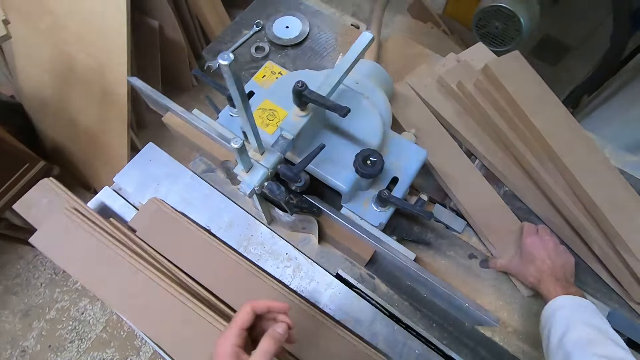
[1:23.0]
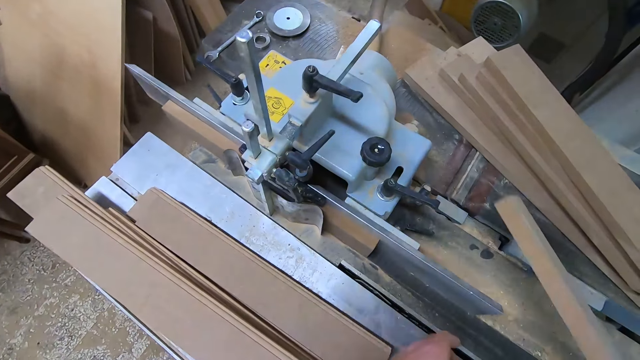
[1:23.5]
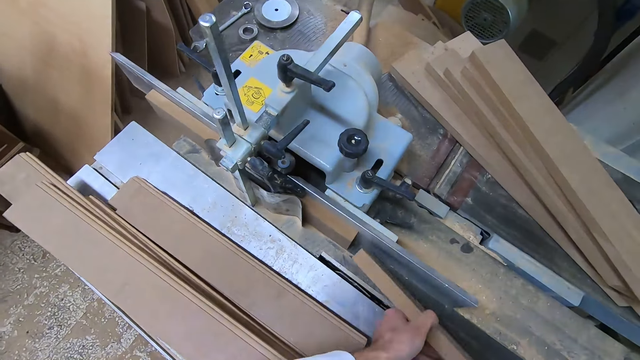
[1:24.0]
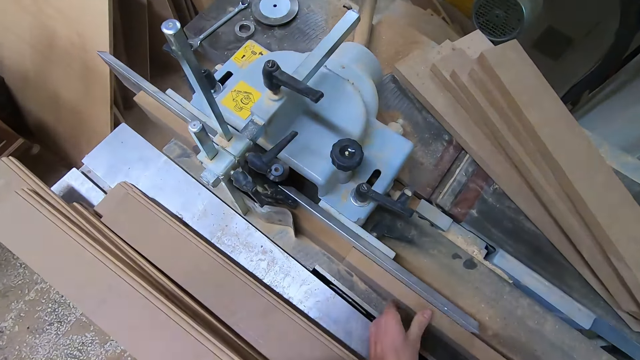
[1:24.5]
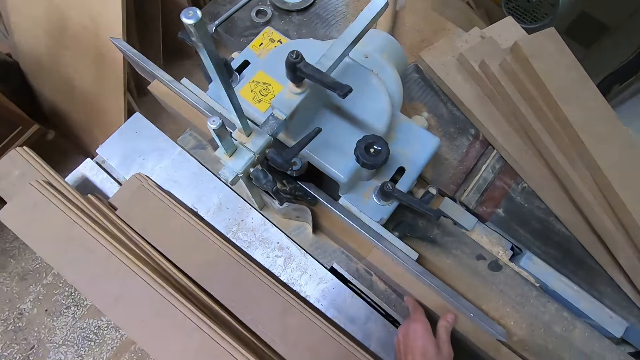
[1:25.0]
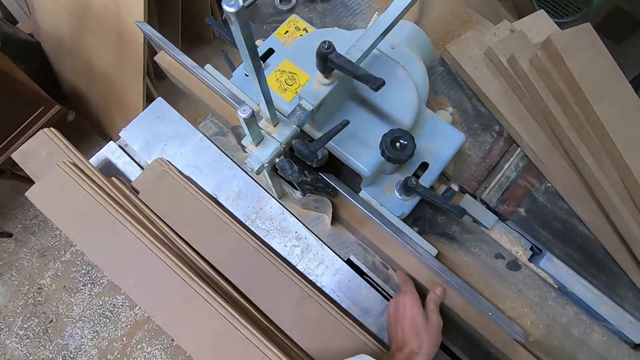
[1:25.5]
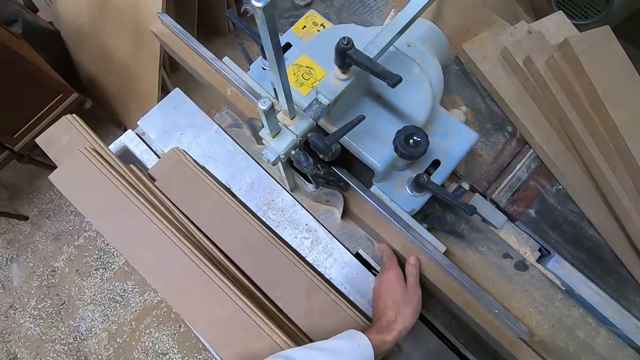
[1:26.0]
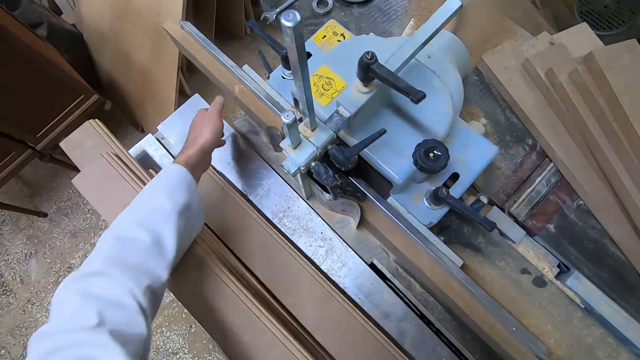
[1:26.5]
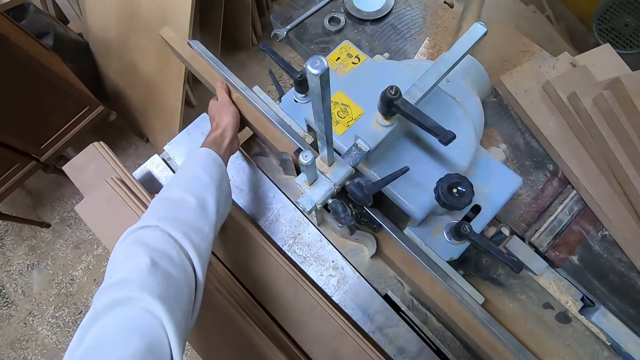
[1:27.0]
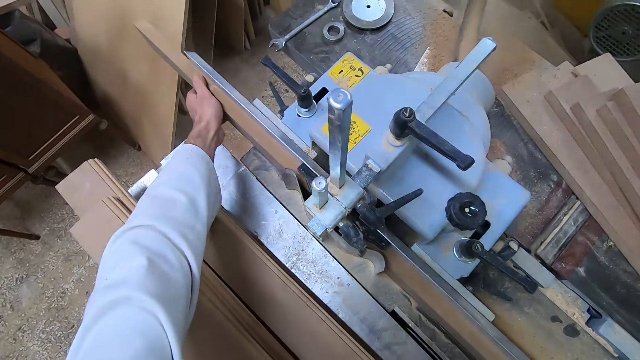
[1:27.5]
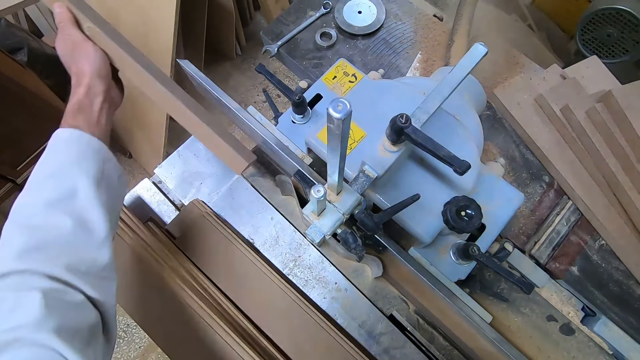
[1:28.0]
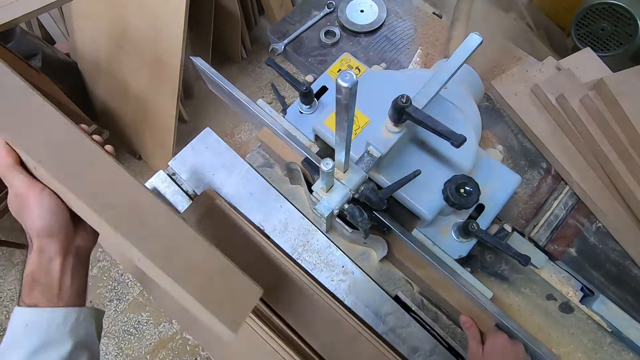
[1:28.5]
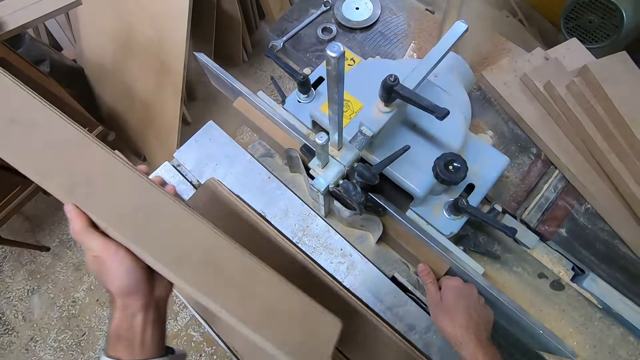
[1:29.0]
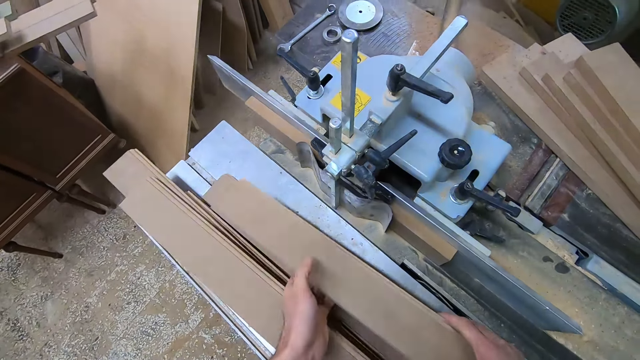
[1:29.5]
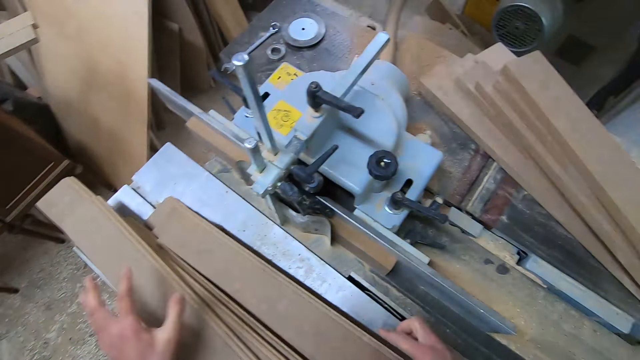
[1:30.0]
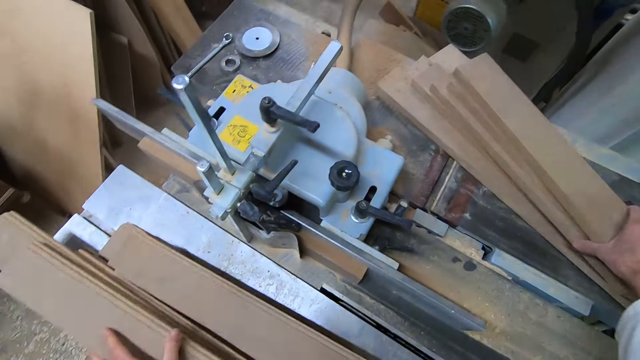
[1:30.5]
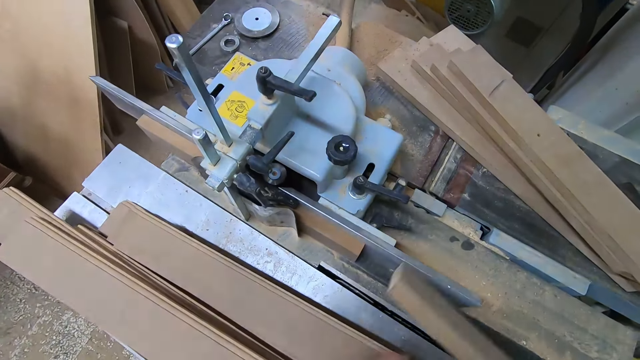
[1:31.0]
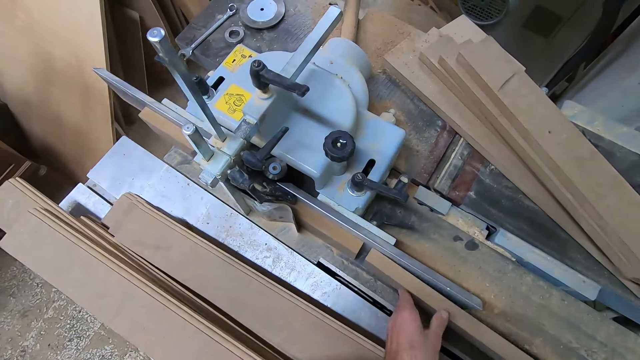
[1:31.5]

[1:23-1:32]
The camera wearer picks up a ninth piece of wood from the top of the machine with his right hand. He holds the wood with his other hand. He moves his other hand towards the piece of wood. He pushes the ninth piece of wood through the machine with both his hands. He places the wood on the woodworking table saw. He lets go of the wood. He moves his hand towards the wood on the wood. He holds the eighth piece of wood with his left hand. He takes the eighth piece of wood off the machine with his left hand. He lets go of the wood. He holds the eighth piece of wood with both hands. He drops the eighth piece of wood on the metal surface. He lets go of the wood. He places the wood on top of the other wood. He lets go of the wood. He moves his hand towards the other pieces of wood. He picks up a tenth piece of wood from the top of the machine with his right hand. He holds the wood. He lets go of the wood. He holds the wood with both his hands.

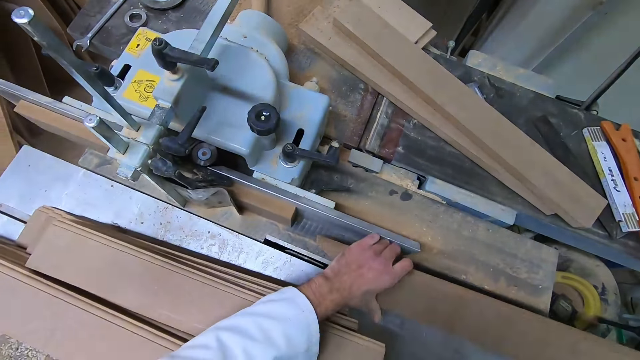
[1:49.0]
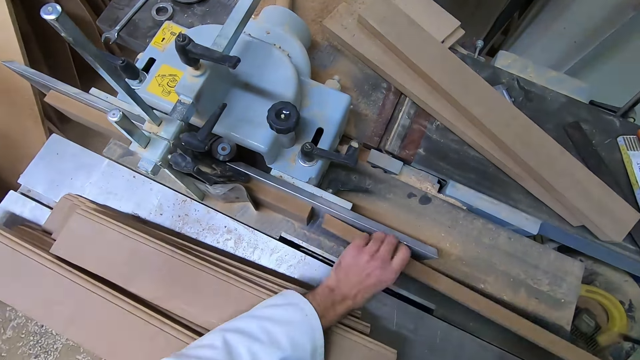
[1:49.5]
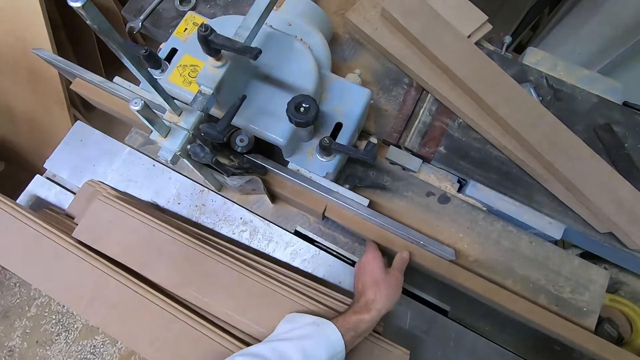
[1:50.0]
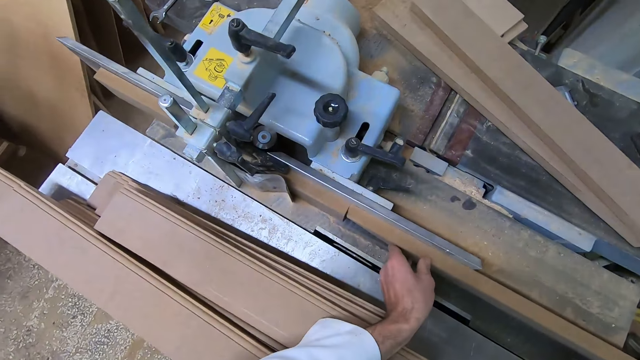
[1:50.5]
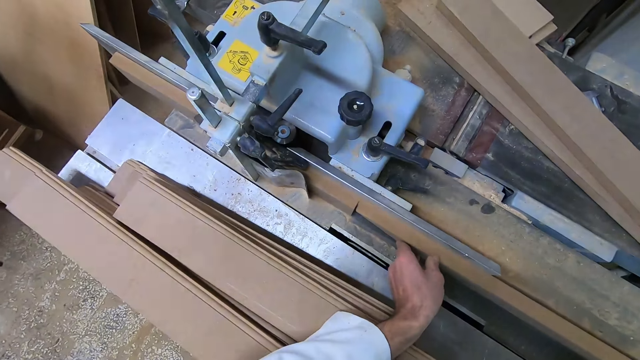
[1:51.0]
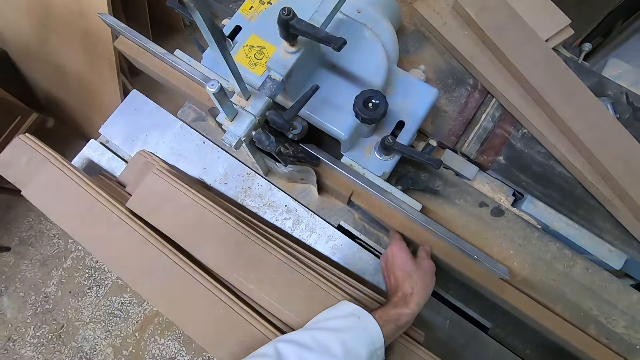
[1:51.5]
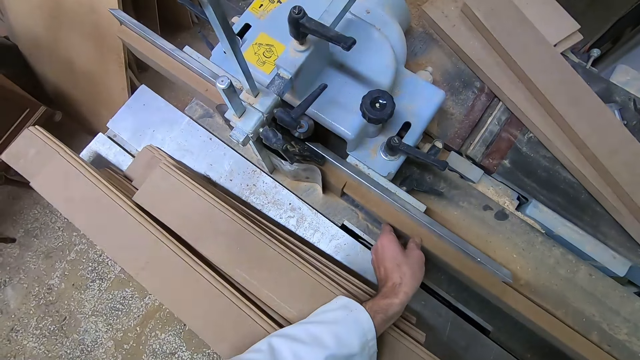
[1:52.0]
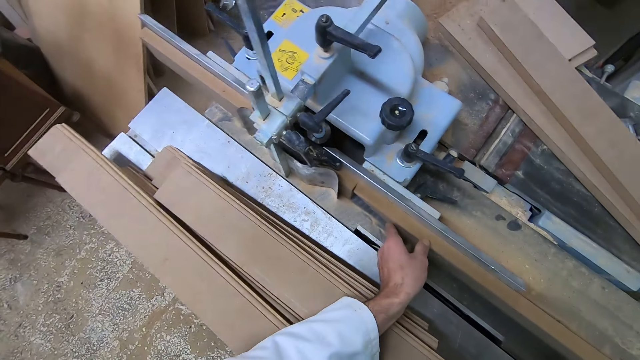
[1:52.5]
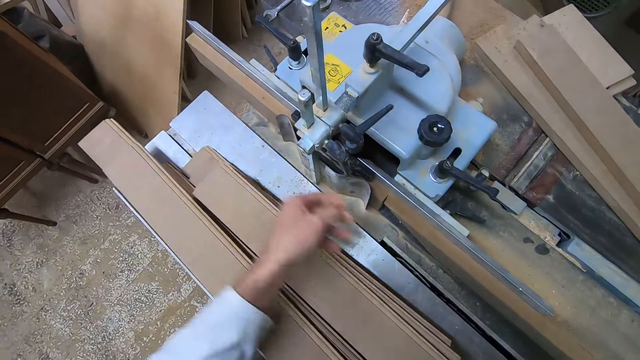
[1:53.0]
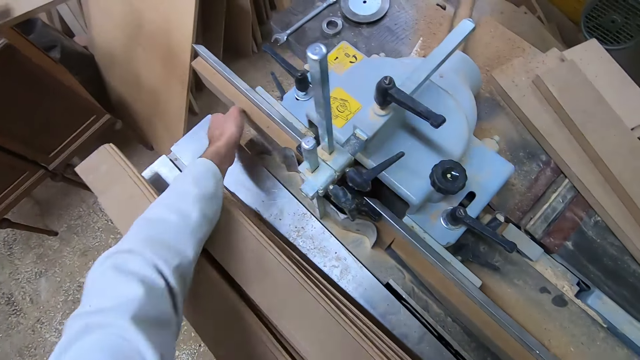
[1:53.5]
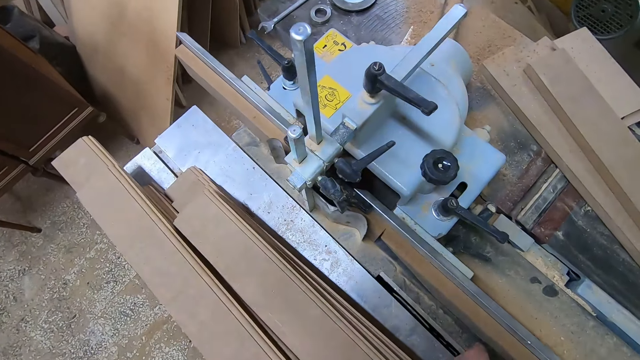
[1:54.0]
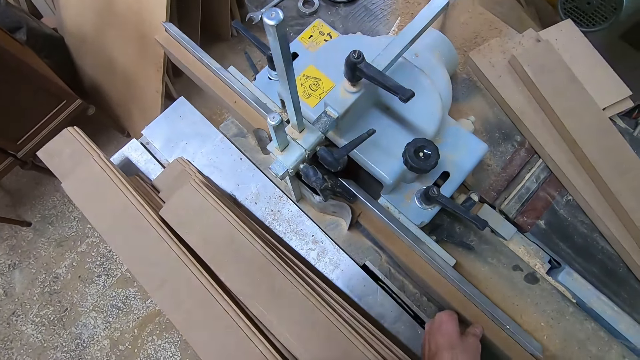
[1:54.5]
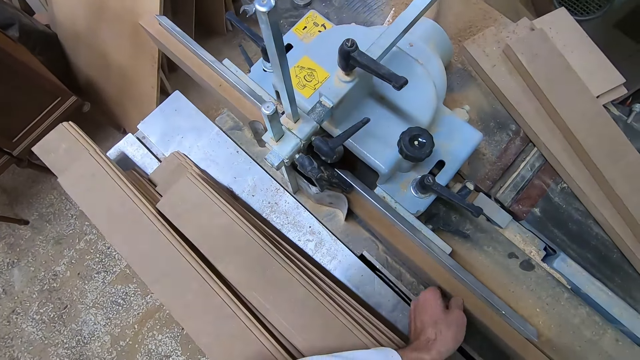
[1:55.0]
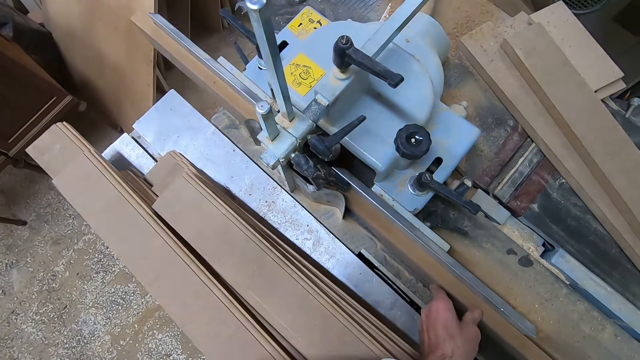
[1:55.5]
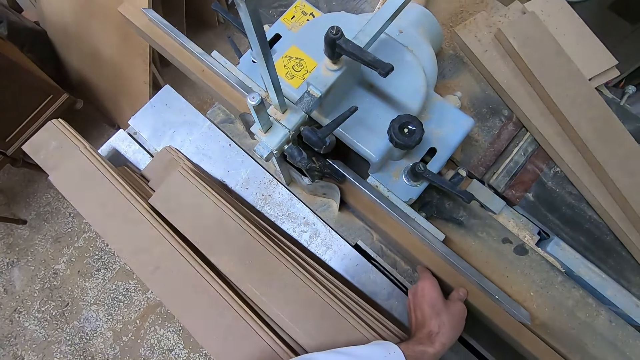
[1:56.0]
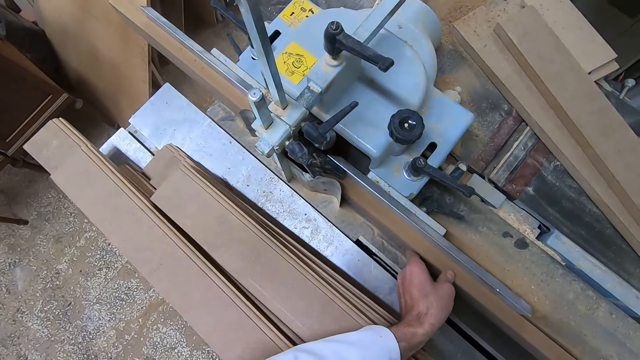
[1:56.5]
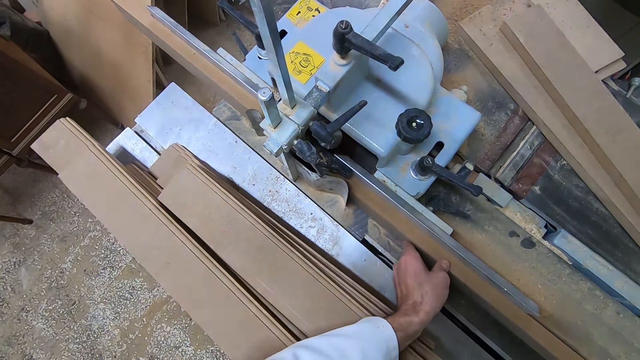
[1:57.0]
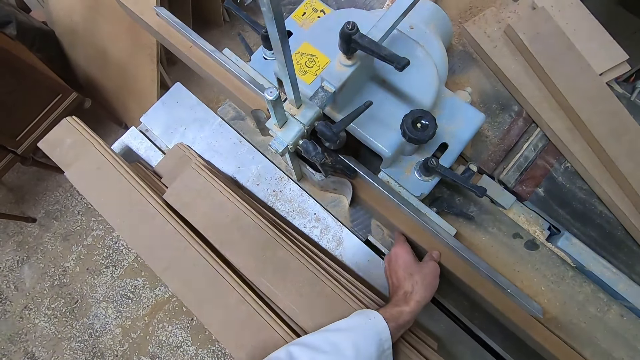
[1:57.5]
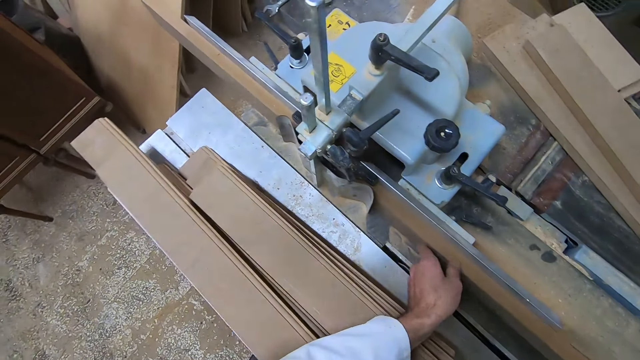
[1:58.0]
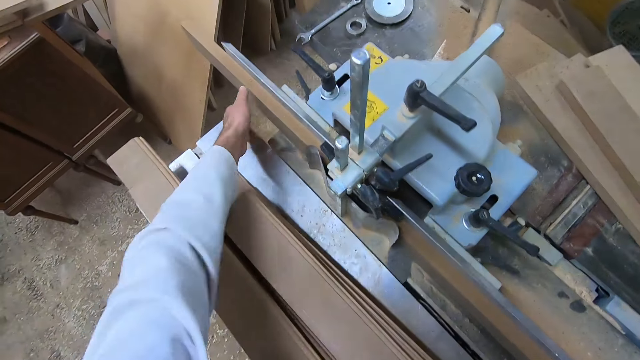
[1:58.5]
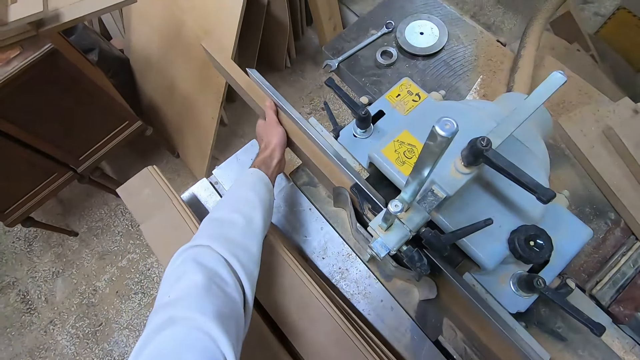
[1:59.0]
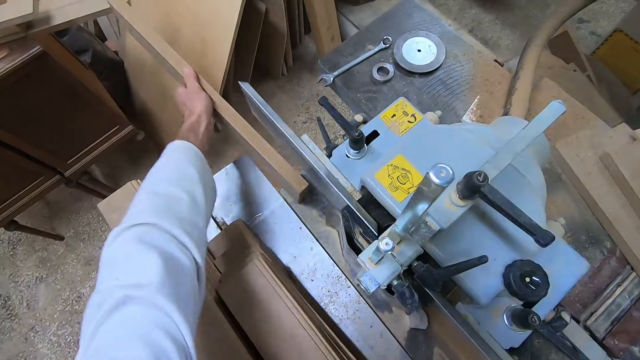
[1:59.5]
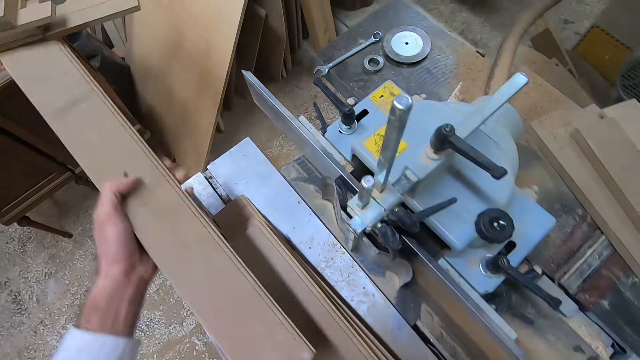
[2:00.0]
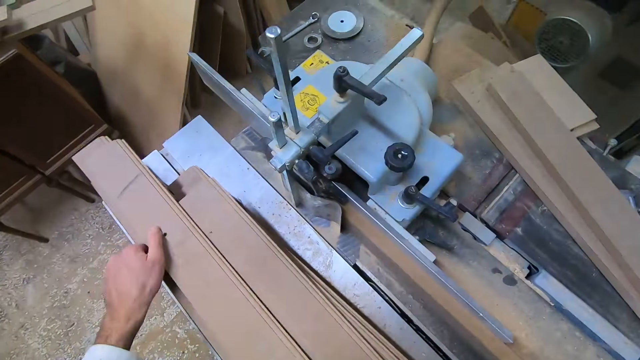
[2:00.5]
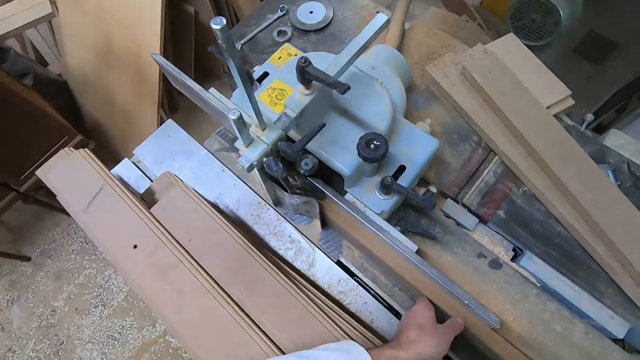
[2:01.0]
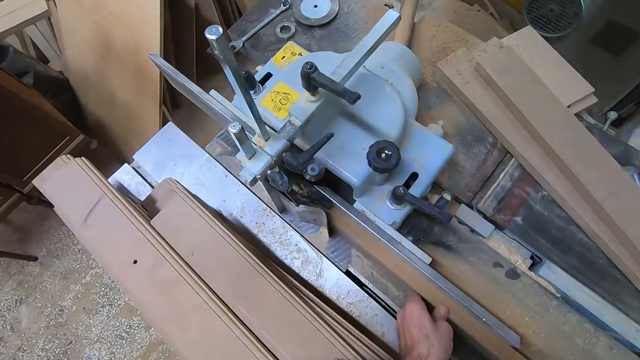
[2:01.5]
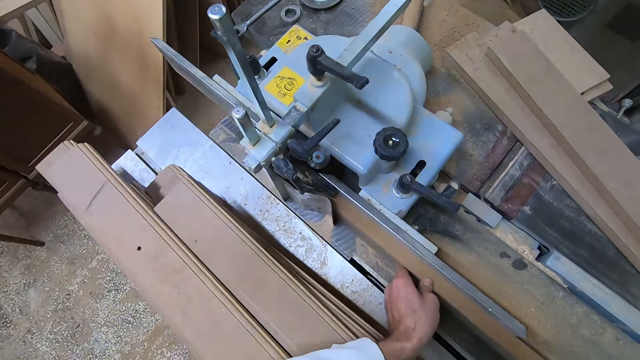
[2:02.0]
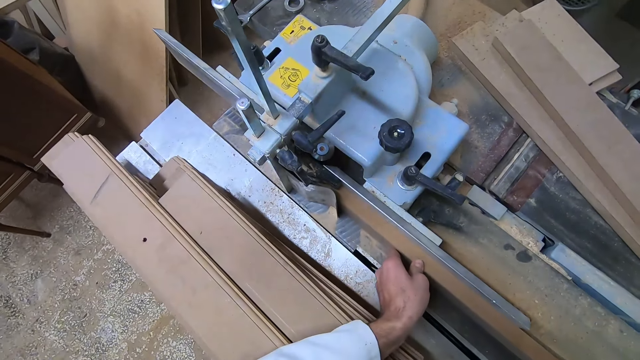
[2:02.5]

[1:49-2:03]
The camera wearer pushes the twelfth piece of wood through the machine with both his hands. He places the wood on the woodworking table saw. He lets go of the wood. He moves his hand forward. He touches the eleventh piece of wood with his left hand. He moves his hand backwards. He holds the wood. He pushes the twelfth piece of wood through the machine with both his hands. He lets go of the wood. He moves his hand towards the front. He holds the wood. He takes the eleventh piece of wood off the machine with his left hand. He drops the eleventh piece of wood on the metal surface. He places the wood on top of another piece of wood. He lets go of the wood. He pushes the twelfth piece of wood through the machine with both his hands. He holds the wood.
